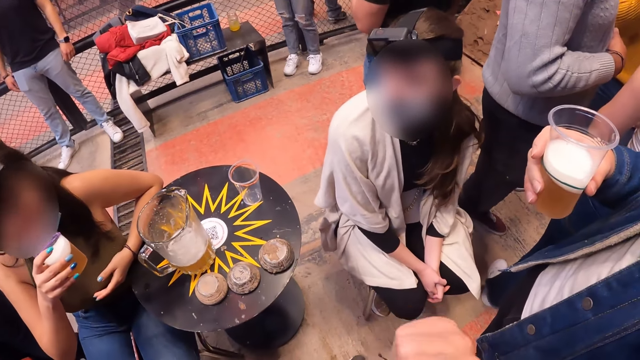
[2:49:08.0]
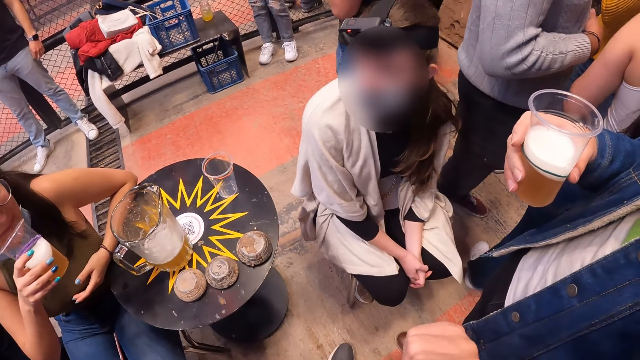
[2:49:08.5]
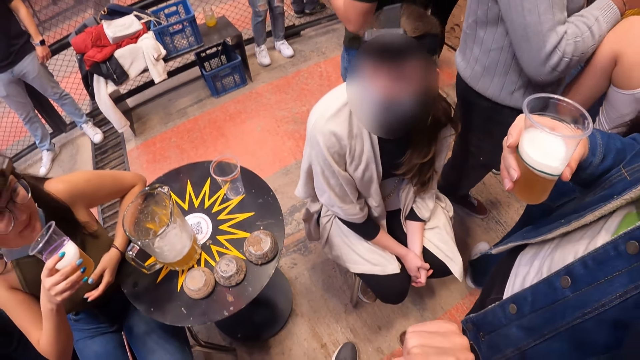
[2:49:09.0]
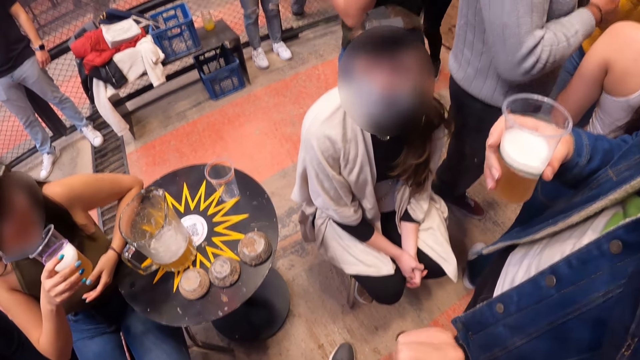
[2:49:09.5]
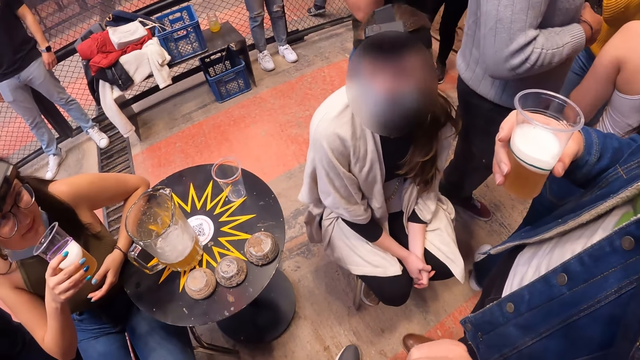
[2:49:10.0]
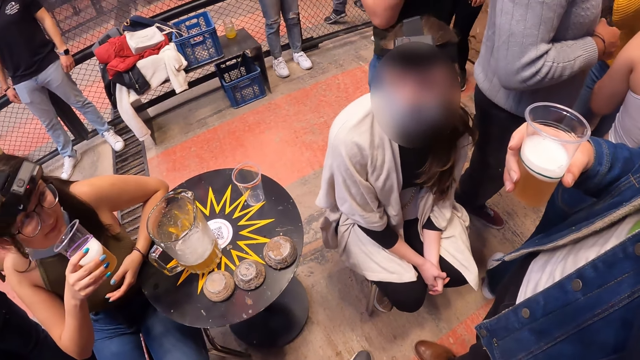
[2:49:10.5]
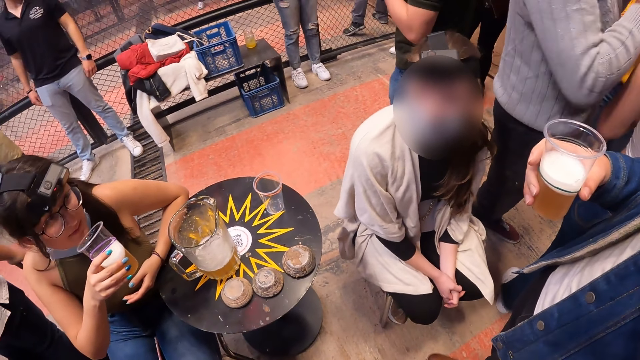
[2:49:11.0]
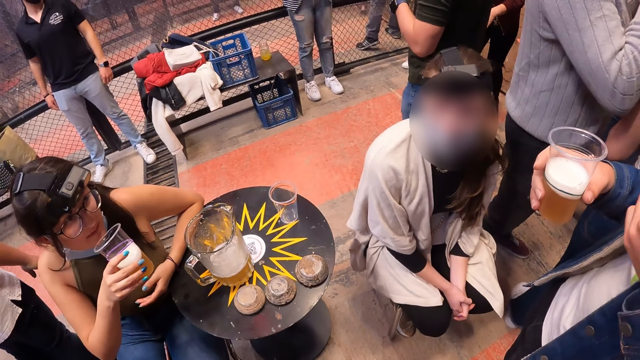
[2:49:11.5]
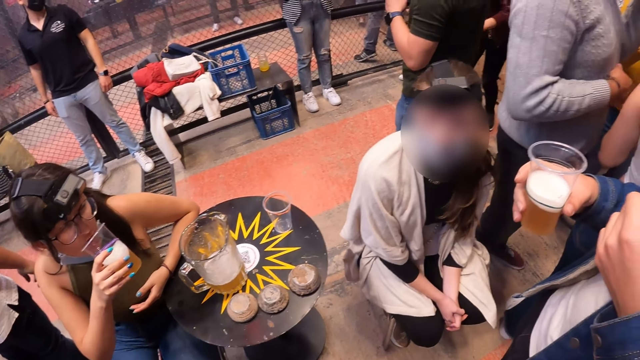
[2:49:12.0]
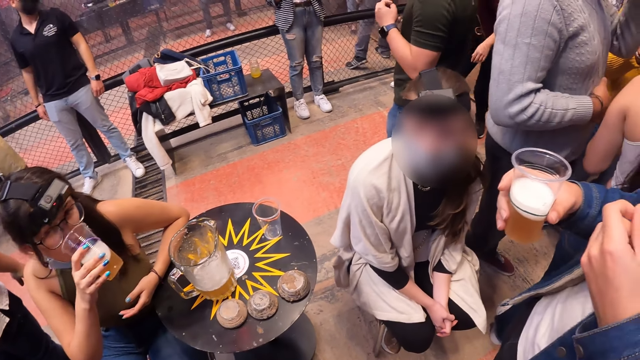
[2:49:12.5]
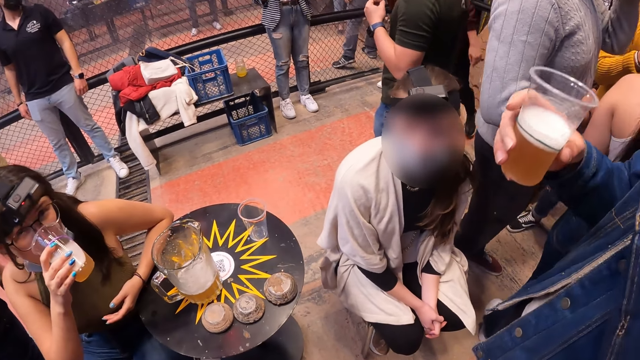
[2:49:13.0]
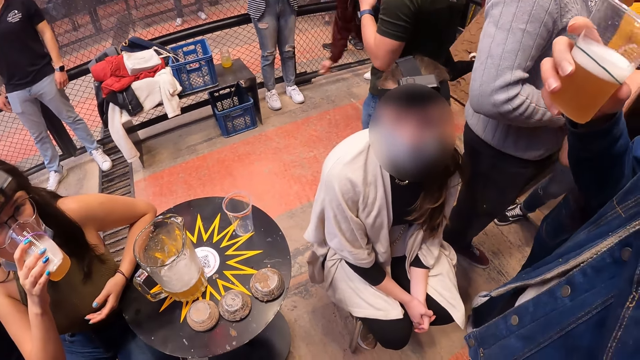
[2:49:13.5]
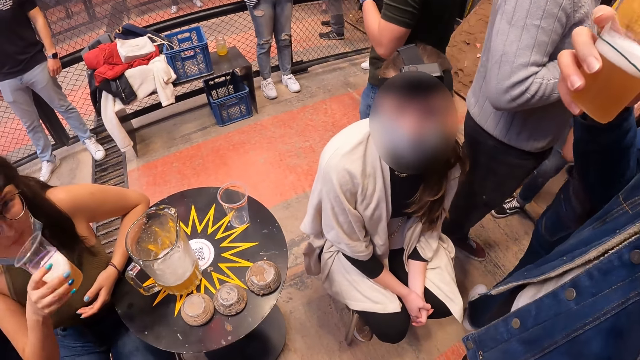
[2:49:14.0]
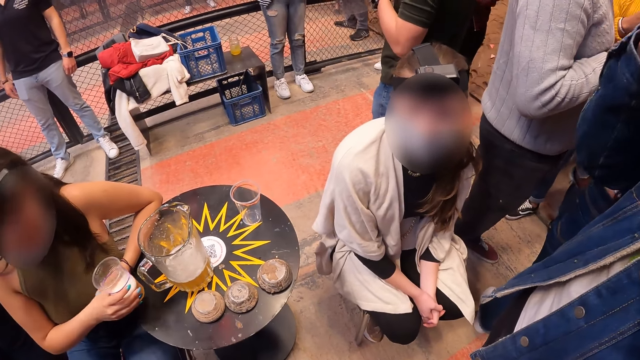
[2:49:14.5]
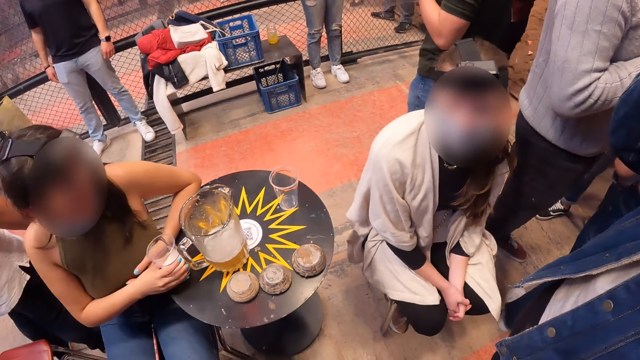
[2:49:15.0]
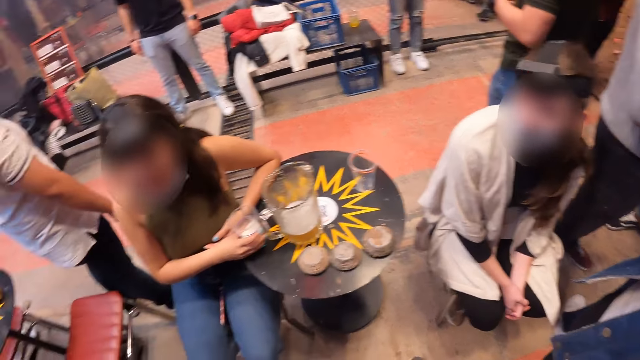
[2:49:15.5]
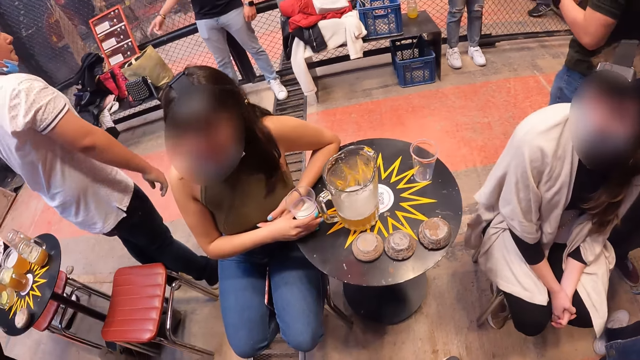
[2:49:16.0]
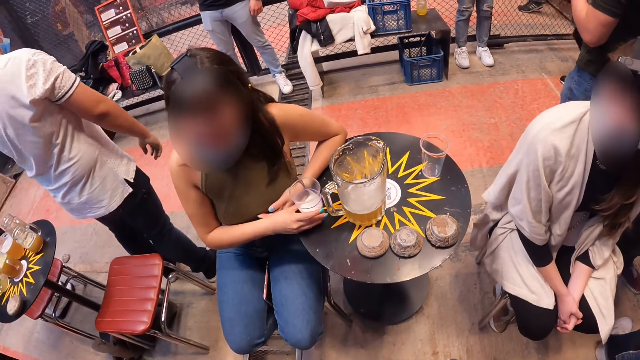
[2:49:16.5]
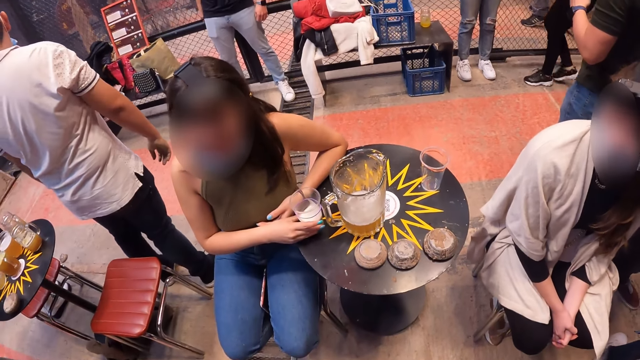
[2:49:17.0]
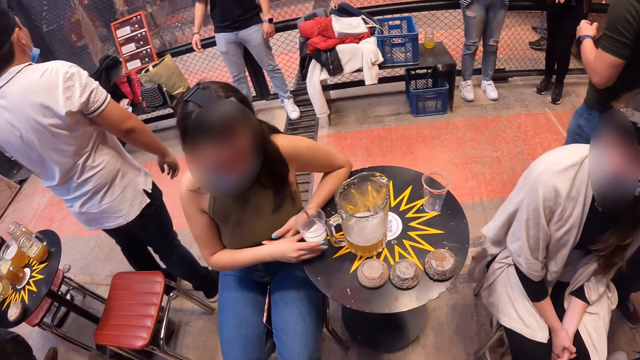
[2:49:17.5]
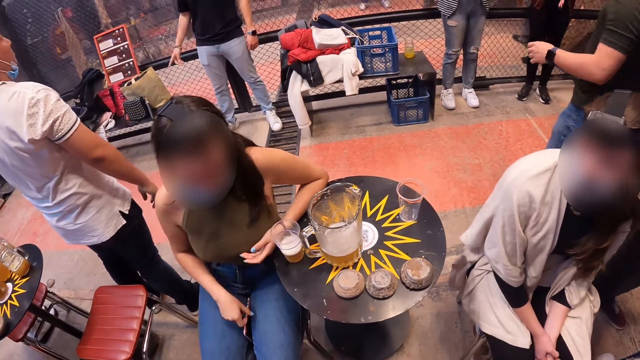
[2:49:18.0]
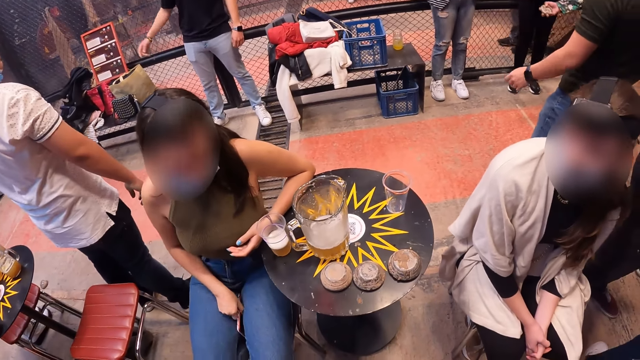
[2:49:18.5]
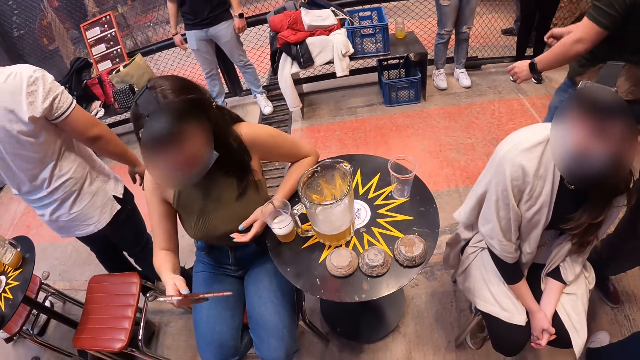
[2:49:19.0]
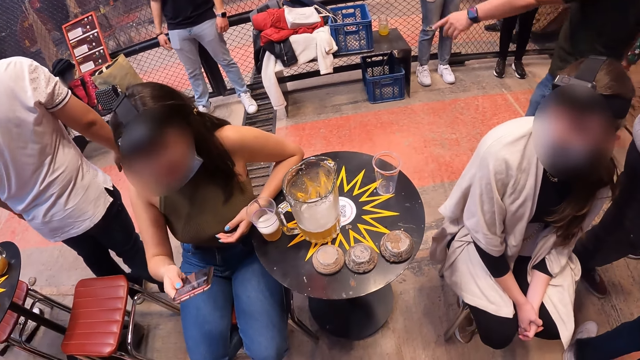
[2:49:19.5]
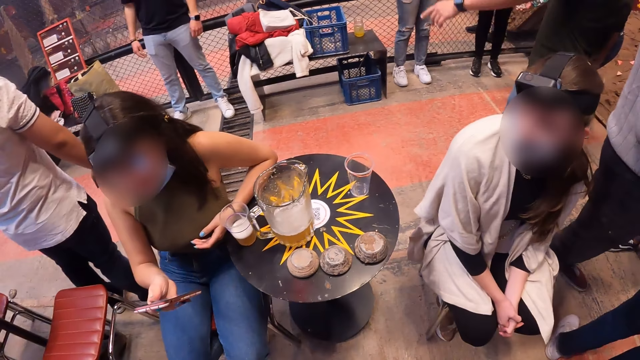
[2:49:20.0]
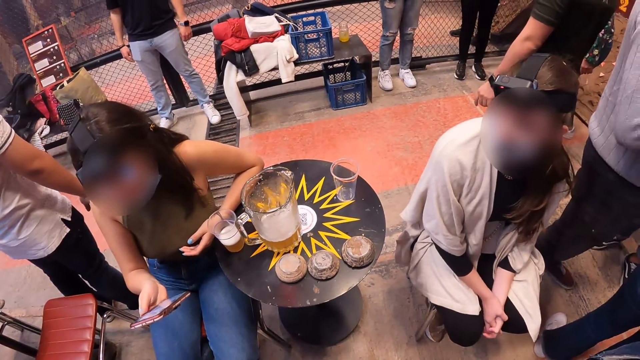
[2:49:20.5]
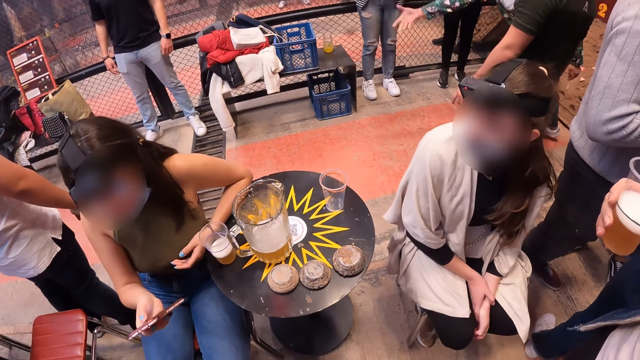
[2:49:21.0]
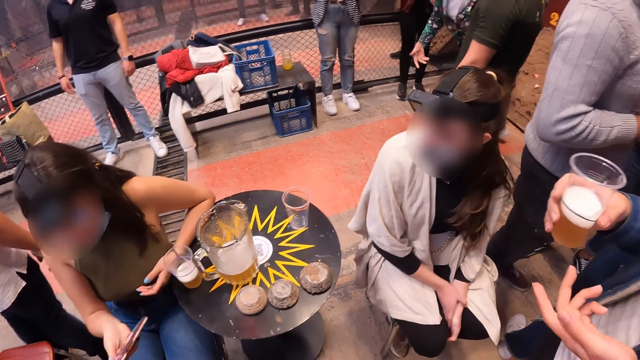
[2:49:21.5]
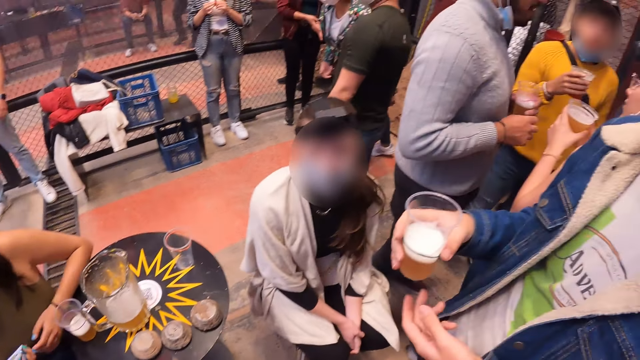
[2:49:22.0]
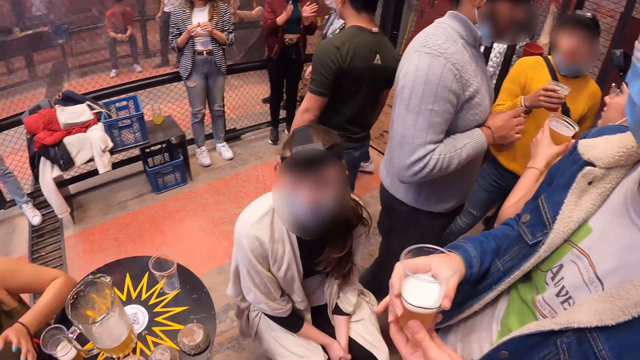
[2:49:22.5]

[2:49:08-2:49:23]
The camera wearer interacts with a girl. Another girl interacts with the camera wearer. The other girl picks up a phone from her lap with her right hand and operates the phone in her right hand.

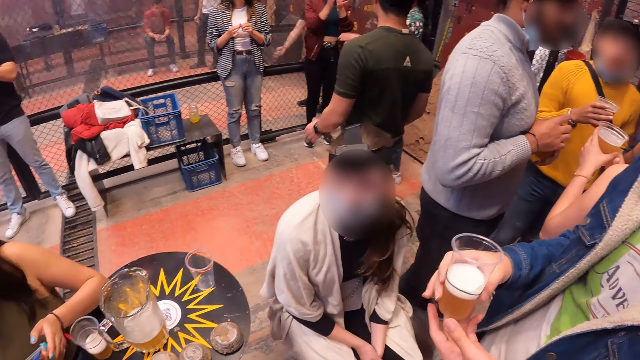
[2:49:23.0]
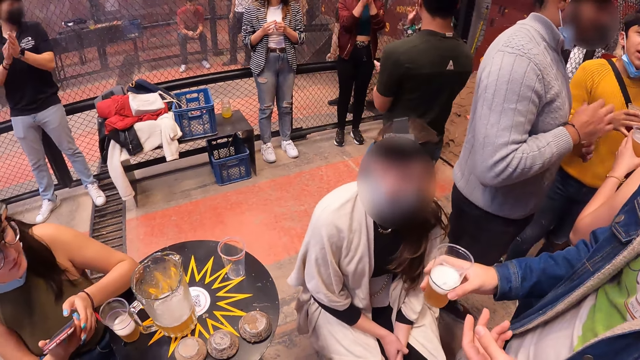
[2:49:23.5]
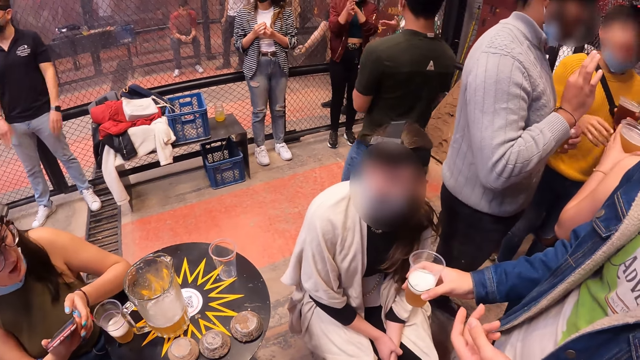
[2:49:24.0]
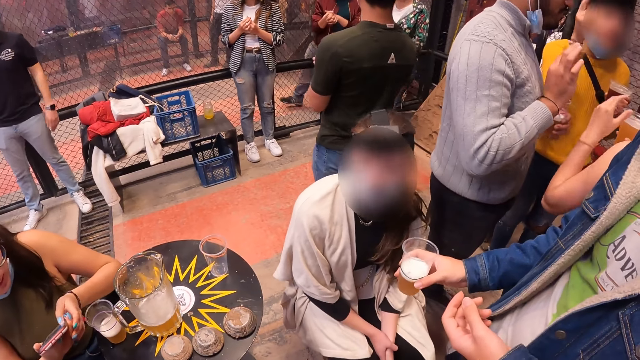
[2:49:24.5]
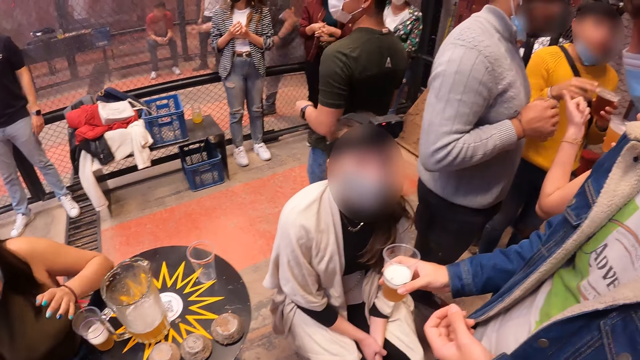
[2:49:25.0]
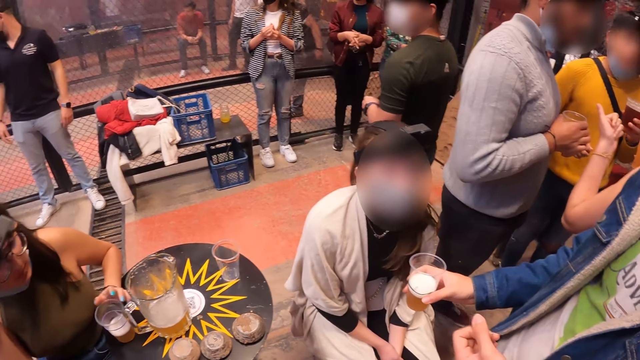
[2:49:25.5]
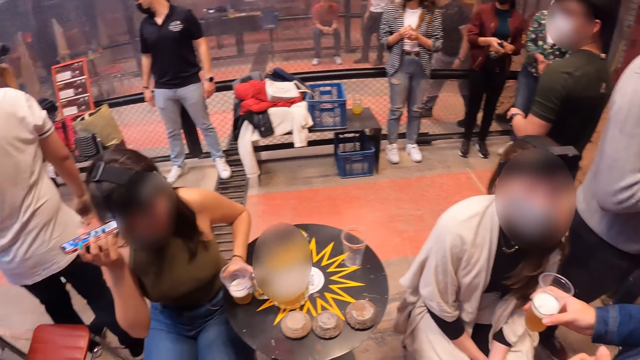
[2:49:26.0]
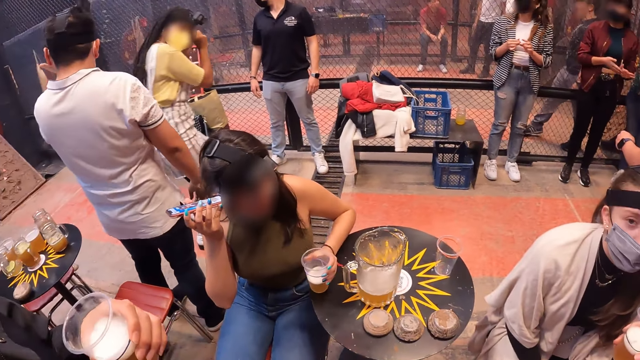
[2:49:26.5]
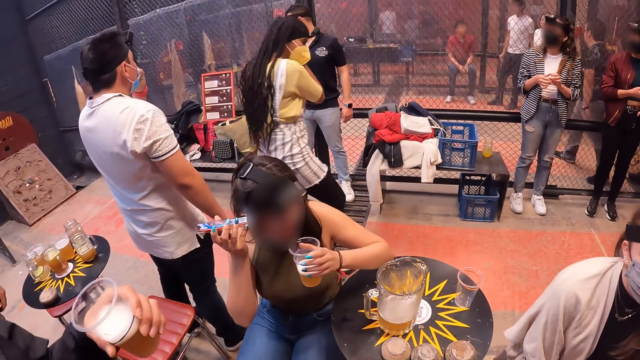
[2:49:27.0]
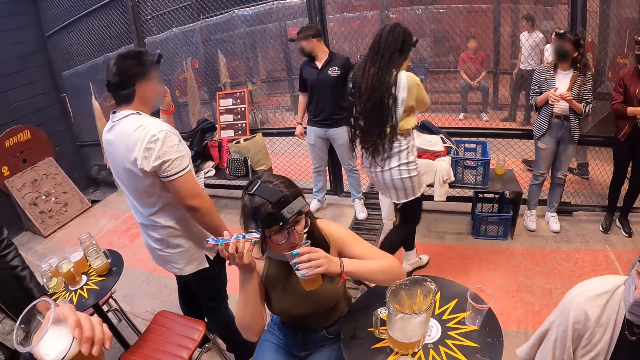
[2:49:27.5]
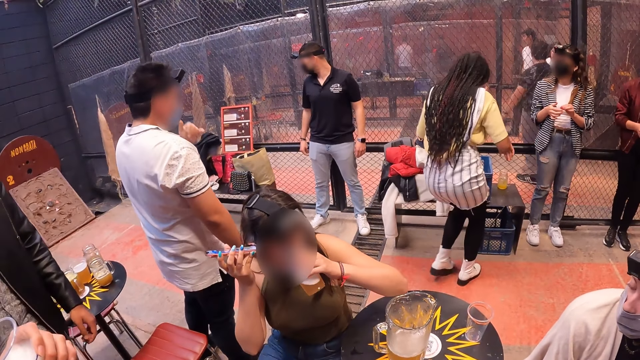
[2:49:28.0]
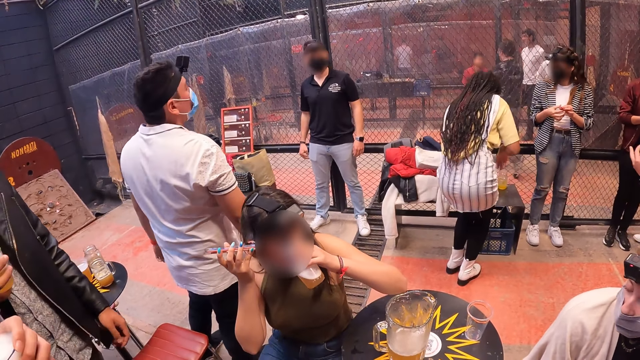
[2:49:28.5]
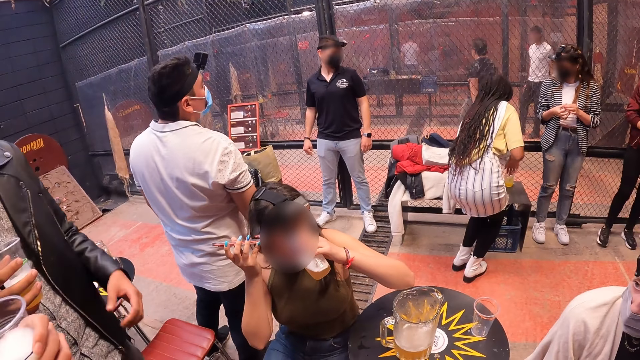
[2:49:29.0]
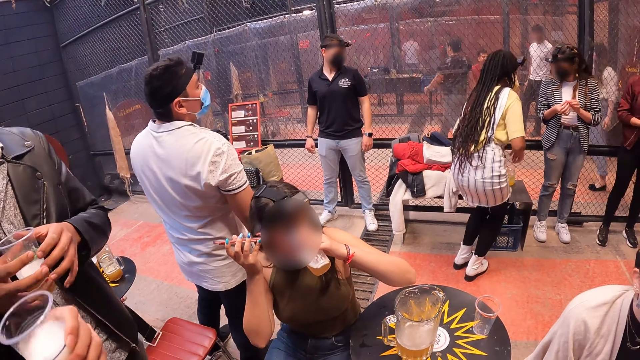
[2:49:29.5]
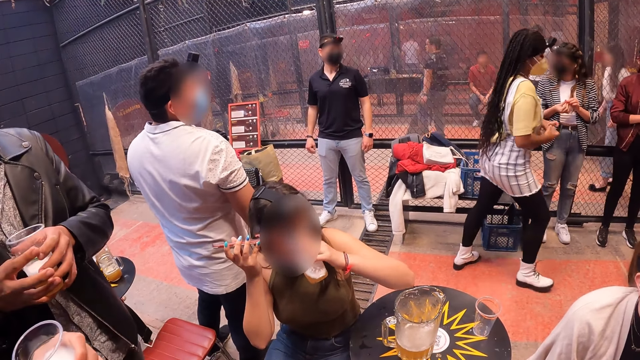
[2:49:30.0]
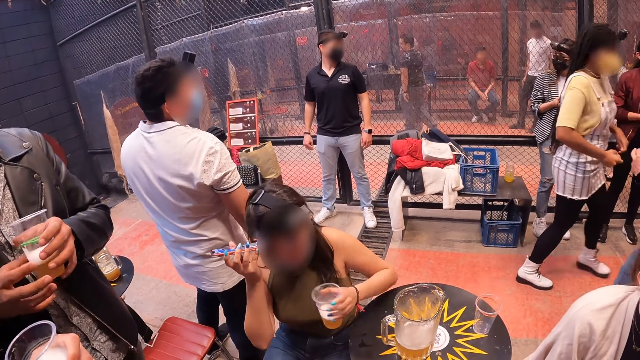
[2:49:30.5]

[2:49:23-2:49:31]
A girl interacts with a guy. Another girl picks up juice from the table and drinks the juice from the glass with her left hand. Another guy interacts with a third guy.
